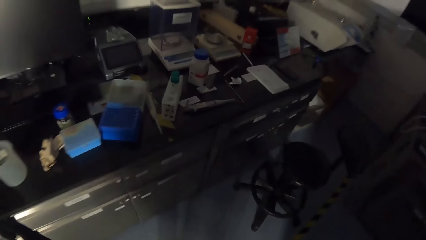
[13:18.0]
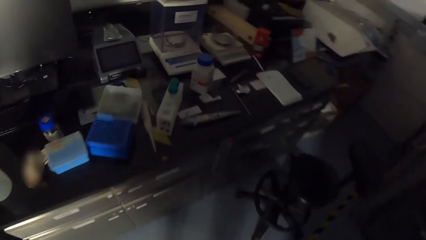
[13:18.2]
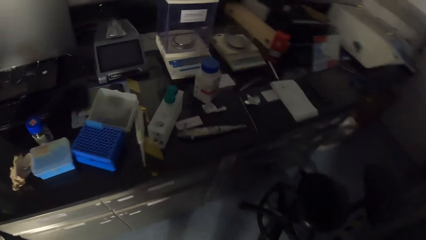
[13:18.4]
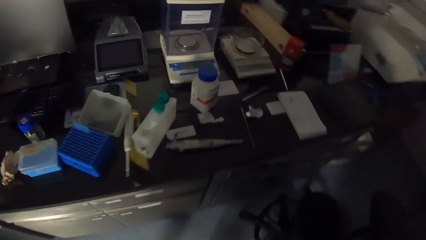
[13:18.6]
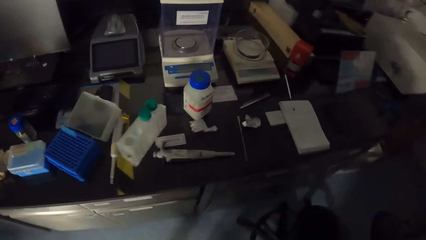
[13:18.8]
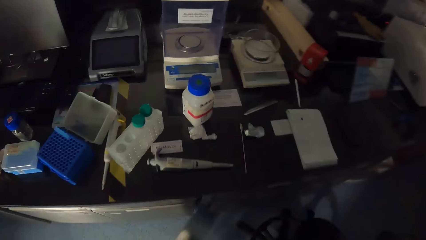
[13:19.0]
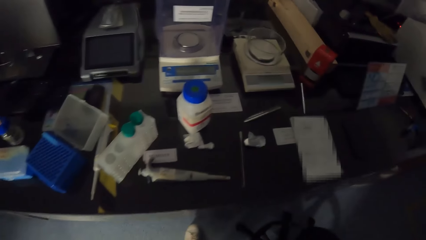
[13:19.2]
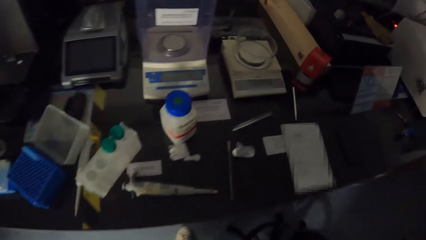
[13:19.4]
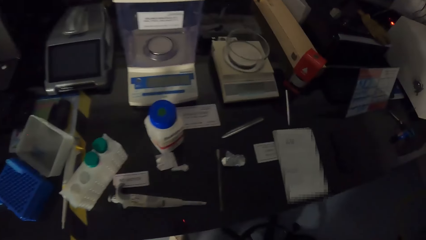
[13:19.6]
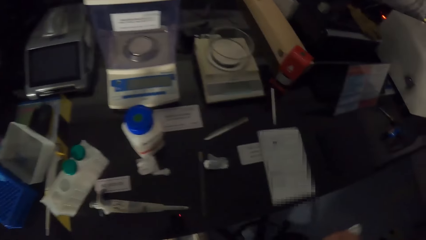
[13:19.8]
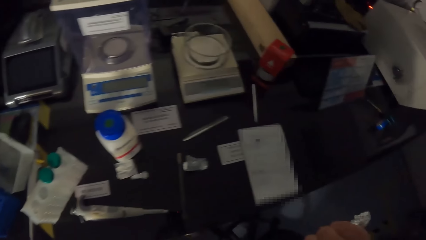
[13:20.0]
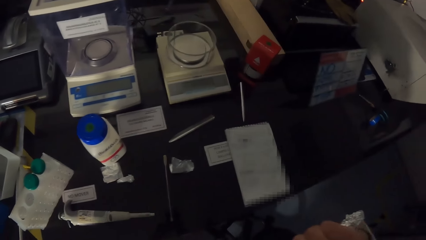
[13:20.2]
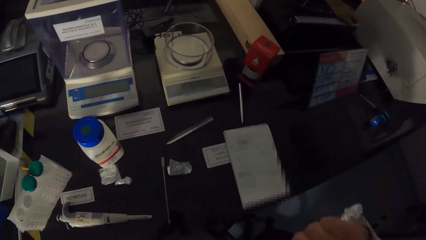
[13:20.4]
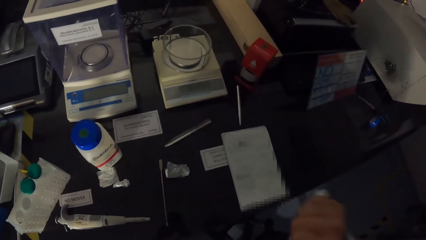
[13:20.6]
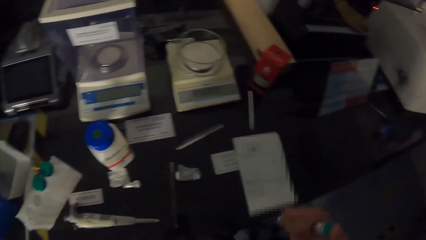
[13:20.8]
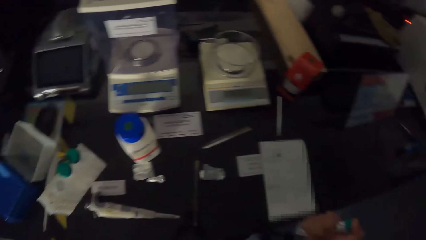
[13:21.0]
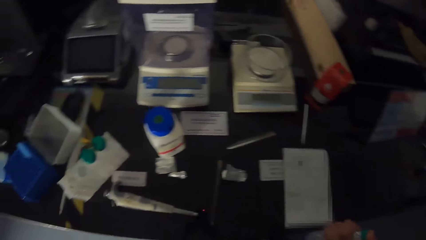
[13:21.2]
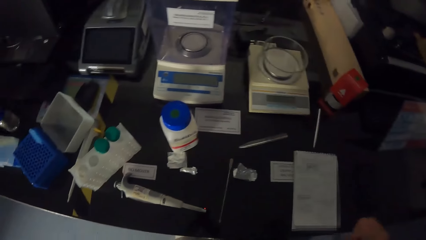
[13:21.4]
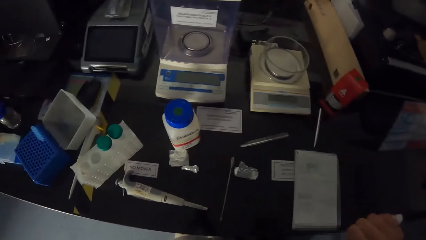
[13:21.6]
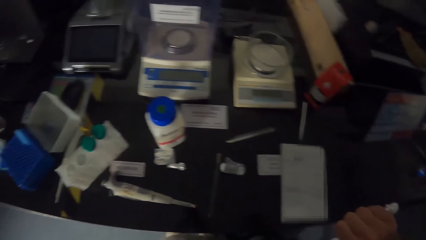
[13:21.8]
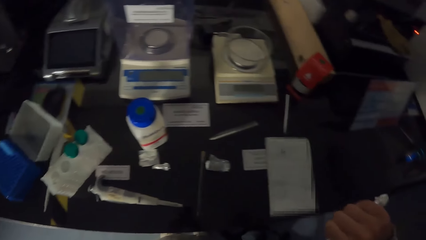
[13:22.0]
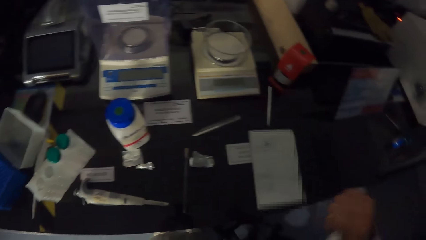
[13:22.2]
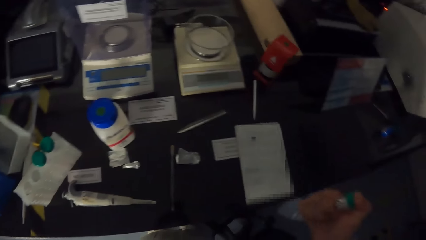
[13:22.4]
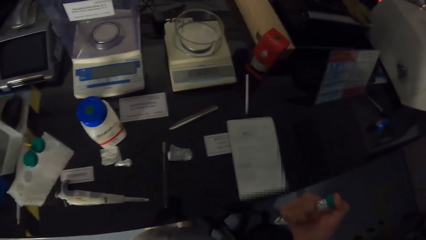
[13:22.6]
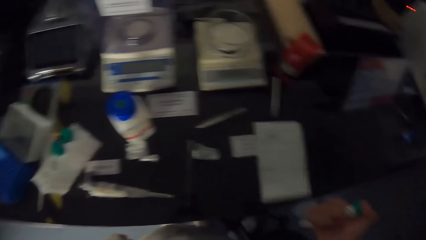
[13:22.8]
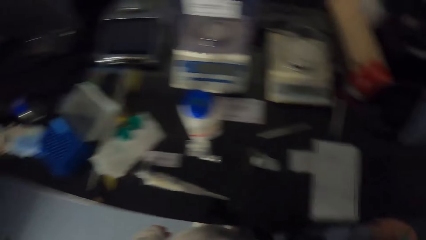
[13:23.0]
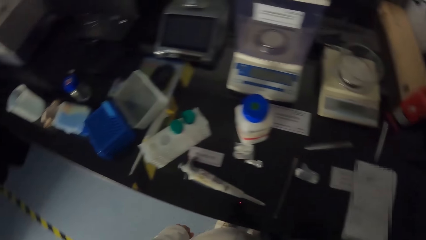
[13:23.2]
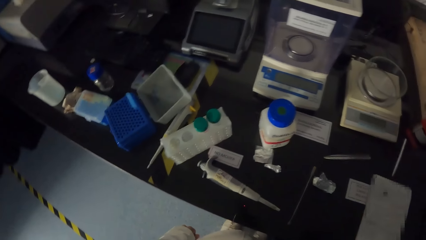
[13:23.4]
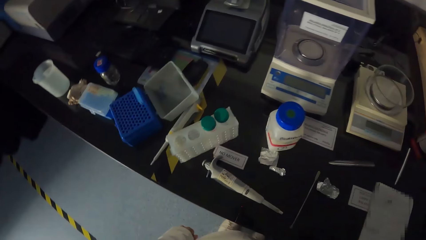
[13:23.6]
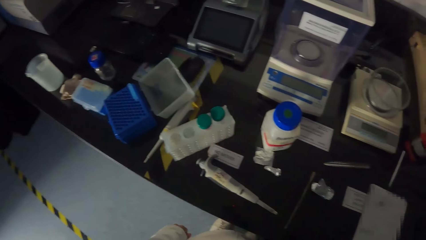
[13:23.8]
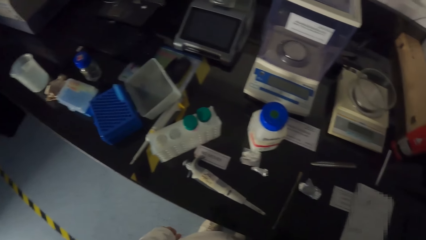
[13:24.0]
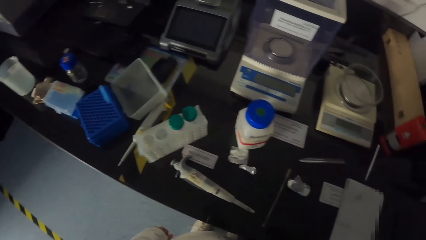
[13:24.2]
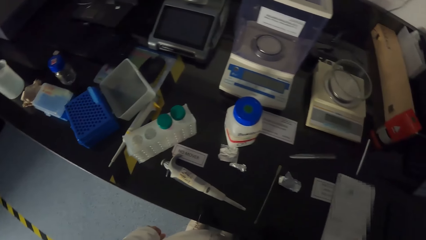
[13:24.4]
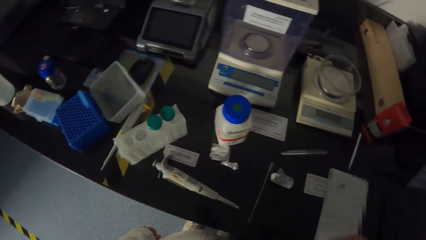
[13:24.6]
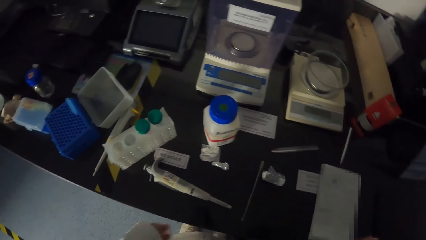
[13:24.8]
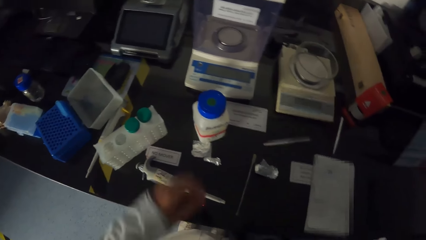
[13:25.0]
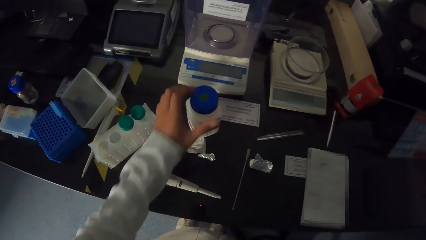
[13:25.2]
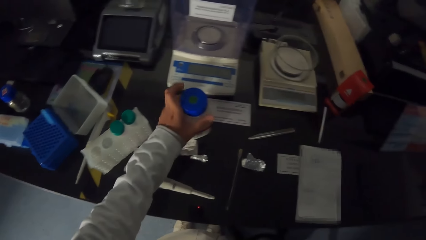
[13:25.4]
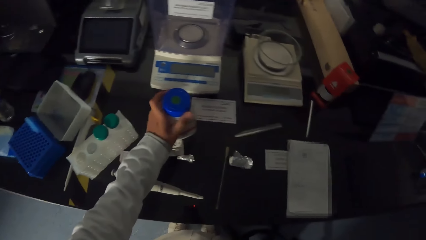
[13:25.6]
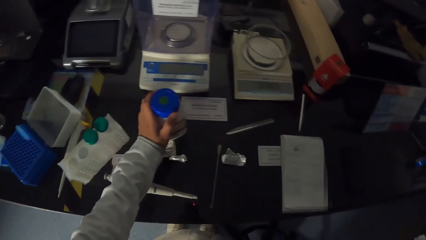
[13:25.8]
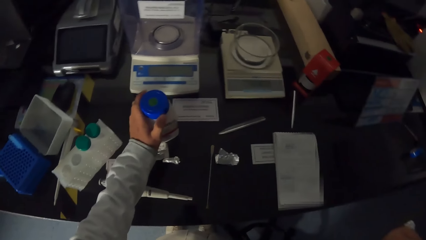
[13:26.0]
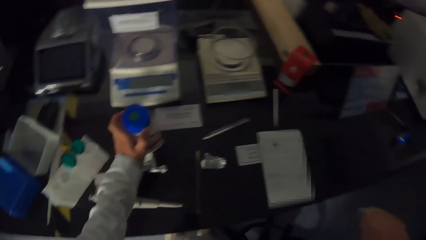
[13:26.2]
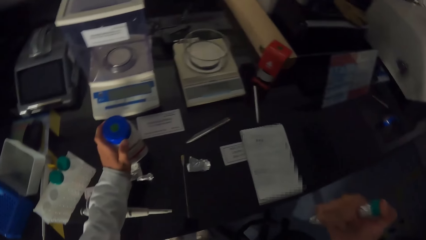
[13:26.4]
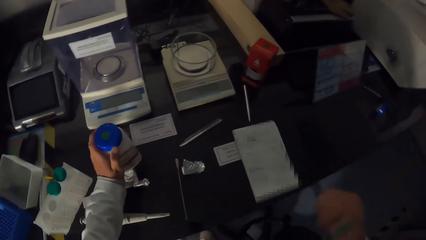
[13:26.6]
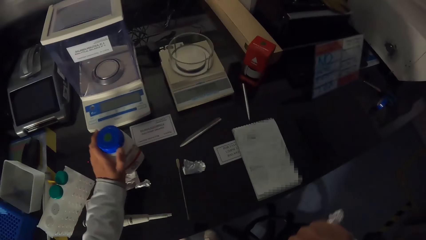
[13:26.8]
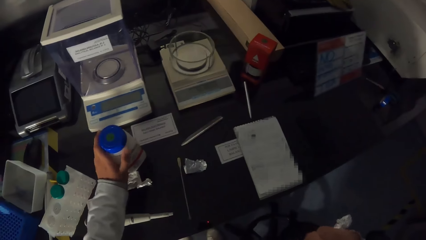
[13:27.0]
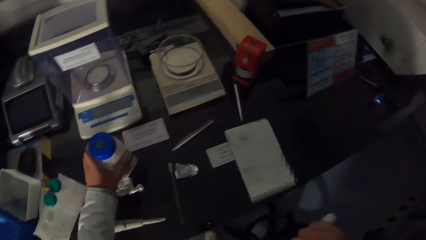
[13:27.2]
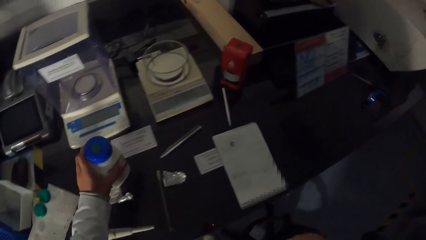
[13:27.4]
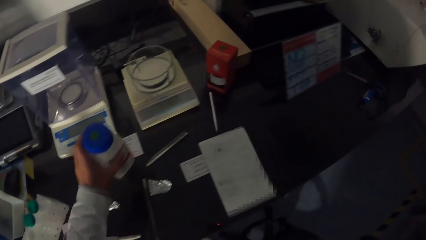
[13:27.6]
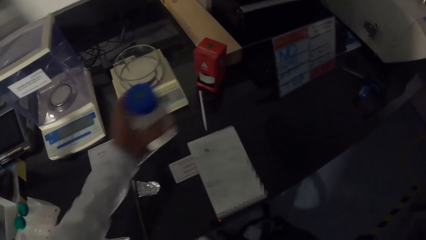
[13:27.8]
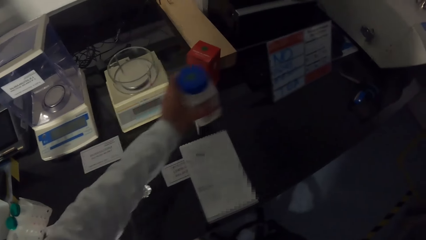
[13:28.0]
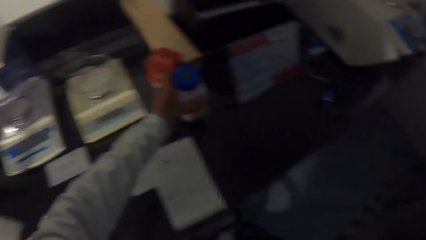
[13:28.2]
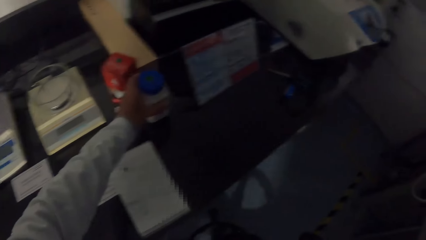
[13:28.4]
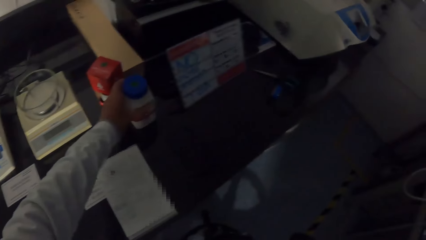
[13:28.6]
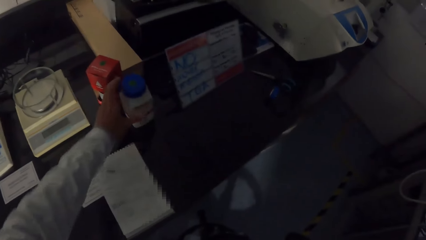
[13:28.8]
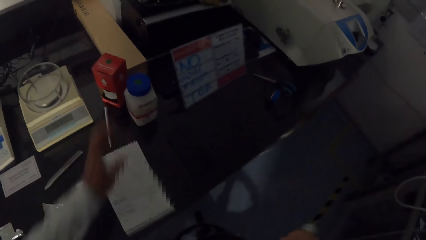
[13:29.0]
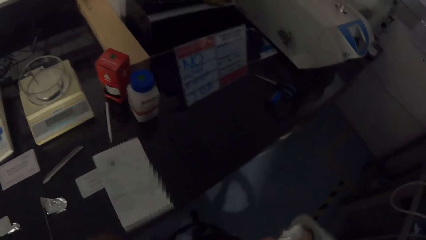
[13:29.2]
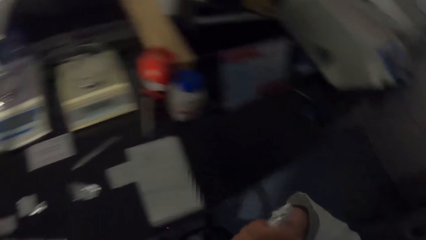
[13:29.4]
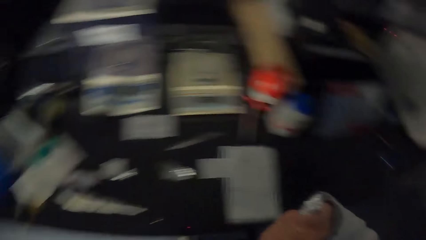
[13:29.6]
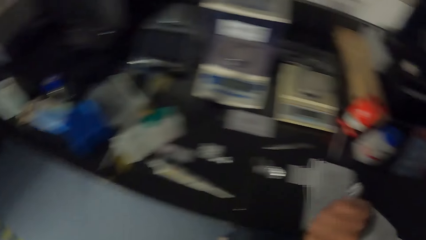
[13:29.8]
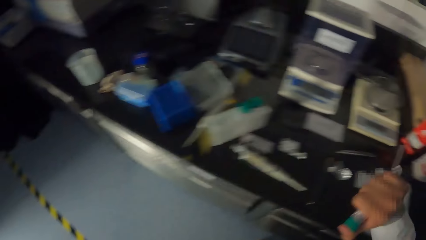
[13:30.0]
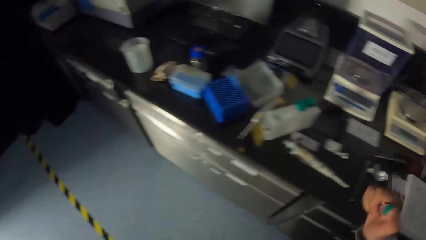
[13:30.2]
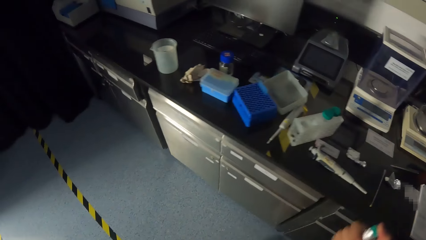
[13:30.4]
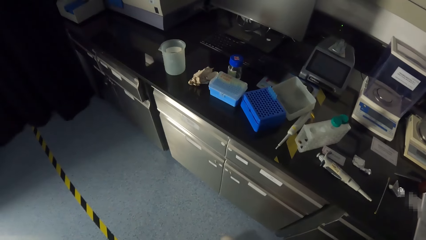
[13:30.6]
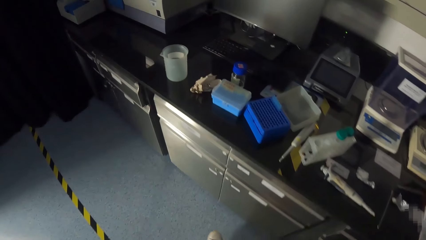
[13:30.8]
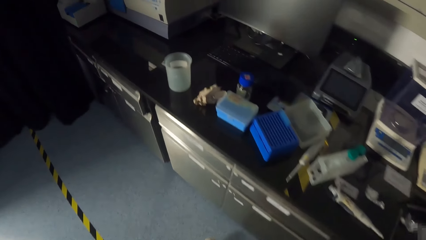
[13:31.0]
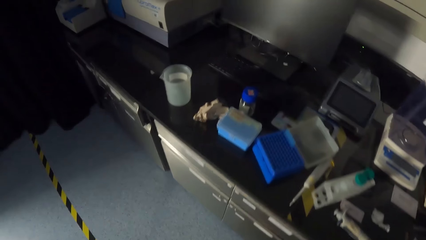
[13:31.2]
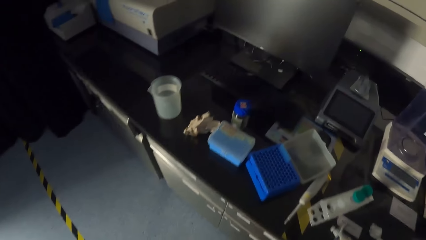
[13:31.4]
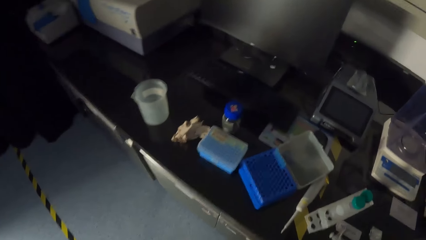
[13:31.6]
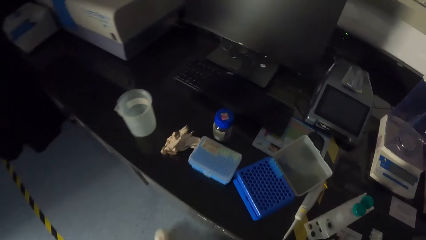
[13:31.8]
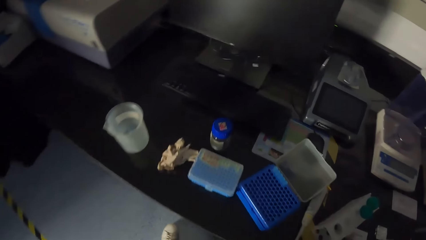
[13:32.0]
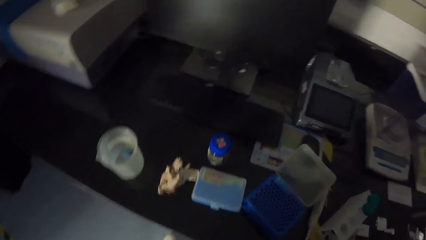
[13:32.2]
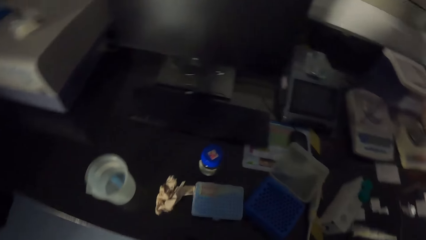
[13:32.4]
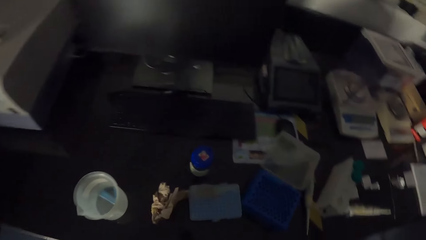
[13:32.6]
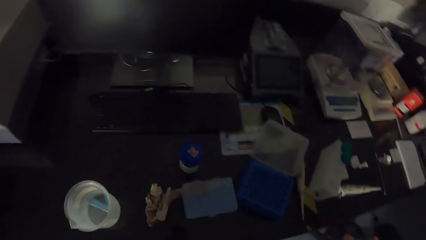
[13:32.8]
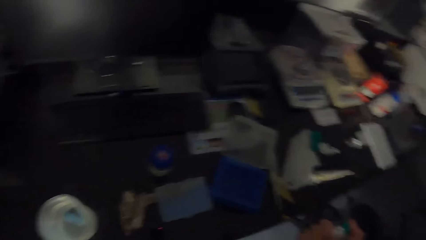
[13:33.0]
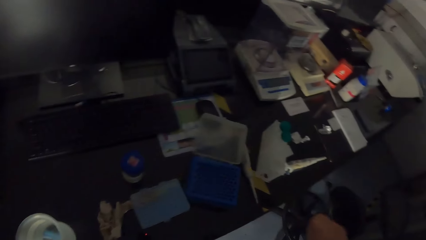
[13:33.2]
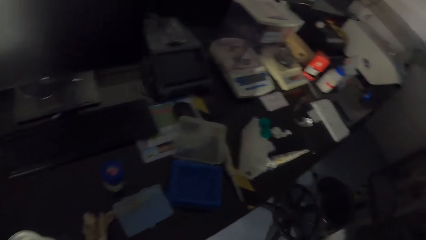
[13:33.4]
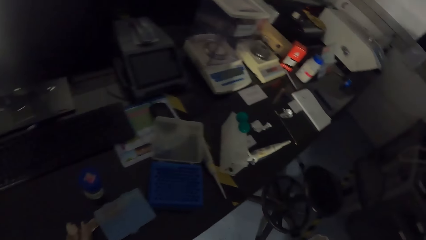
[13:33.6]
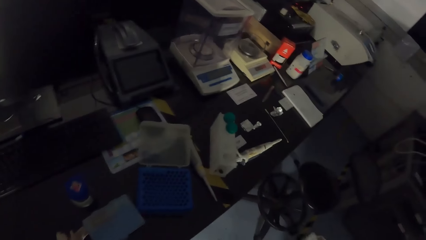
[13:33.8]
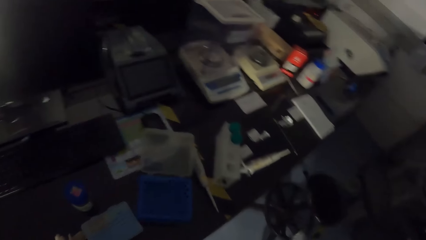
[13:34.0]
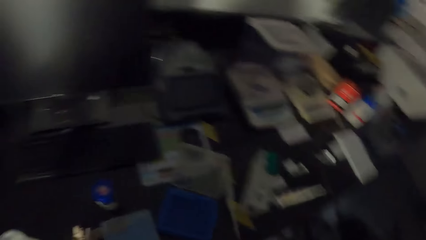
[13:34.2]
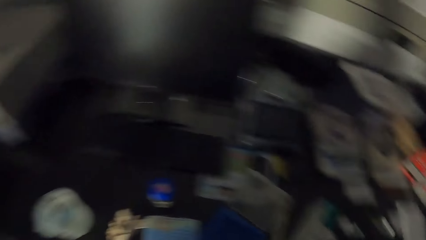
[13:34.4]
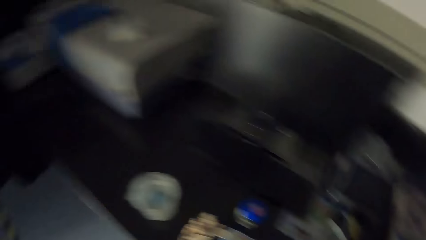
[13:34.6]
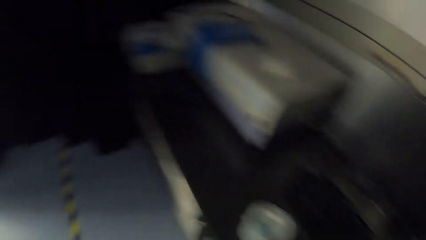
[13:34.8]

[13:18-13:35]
The camera wearer looks around. He moves a bottle on the table with his left hand. He looks around.
